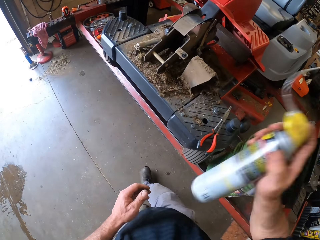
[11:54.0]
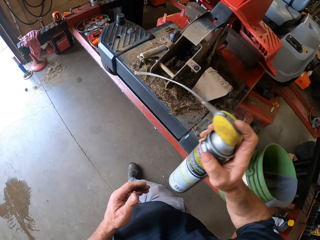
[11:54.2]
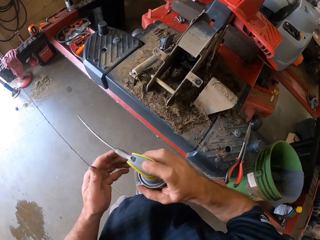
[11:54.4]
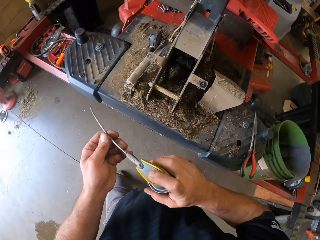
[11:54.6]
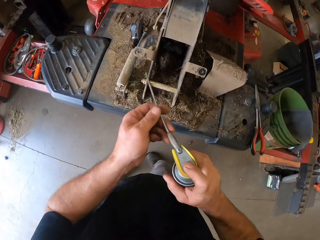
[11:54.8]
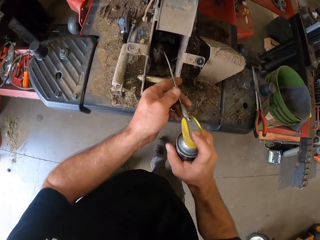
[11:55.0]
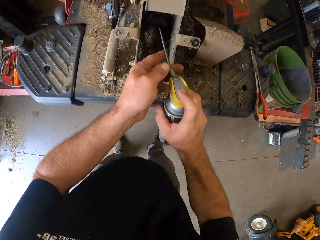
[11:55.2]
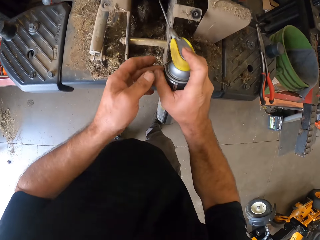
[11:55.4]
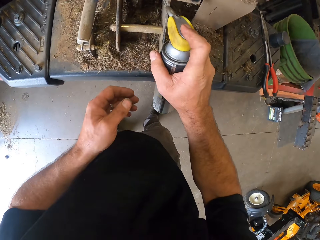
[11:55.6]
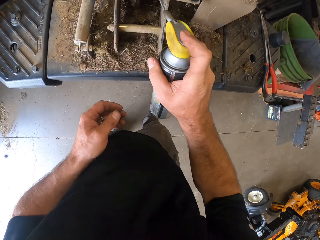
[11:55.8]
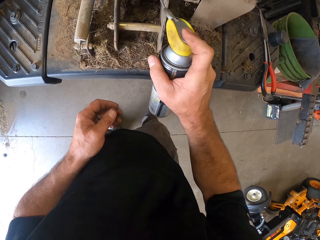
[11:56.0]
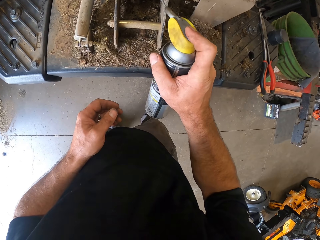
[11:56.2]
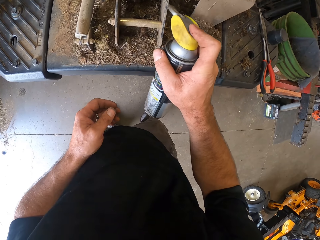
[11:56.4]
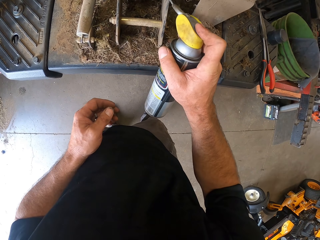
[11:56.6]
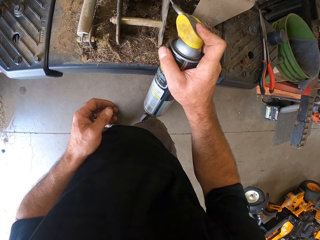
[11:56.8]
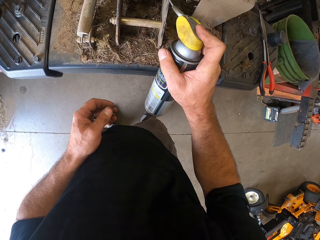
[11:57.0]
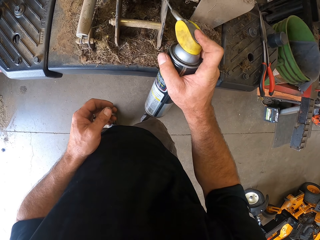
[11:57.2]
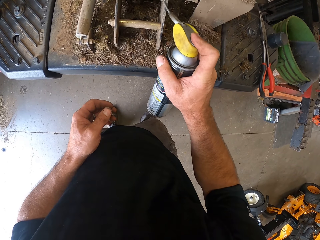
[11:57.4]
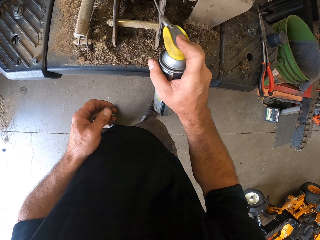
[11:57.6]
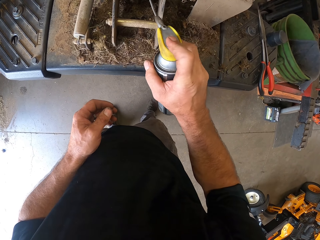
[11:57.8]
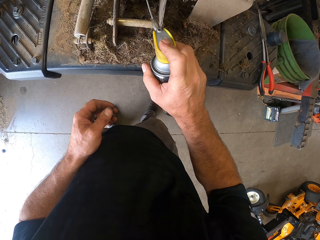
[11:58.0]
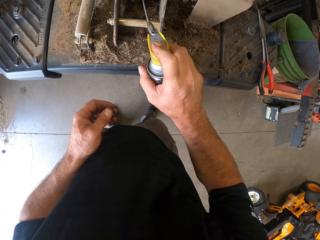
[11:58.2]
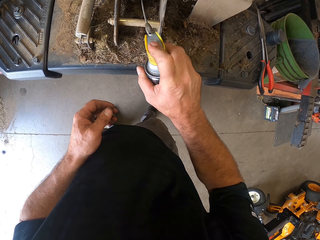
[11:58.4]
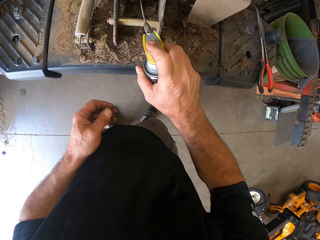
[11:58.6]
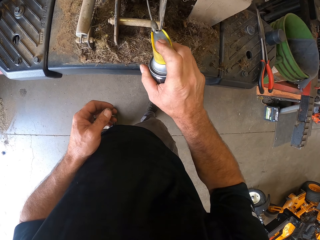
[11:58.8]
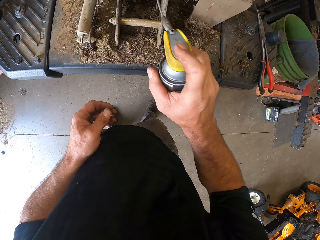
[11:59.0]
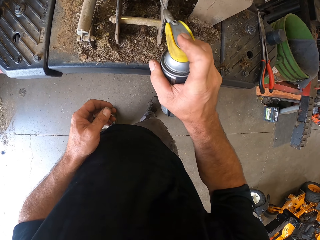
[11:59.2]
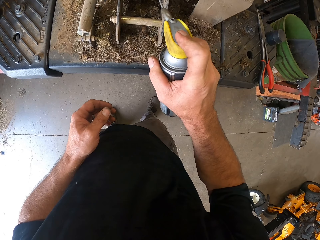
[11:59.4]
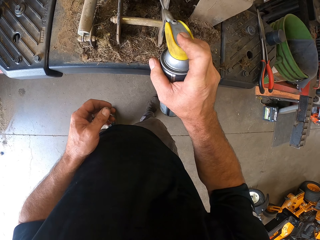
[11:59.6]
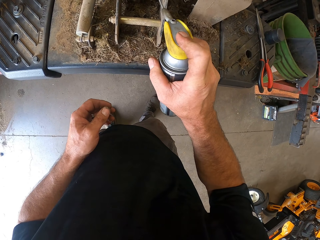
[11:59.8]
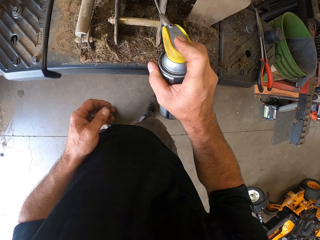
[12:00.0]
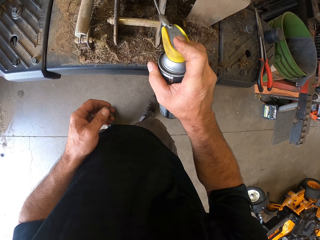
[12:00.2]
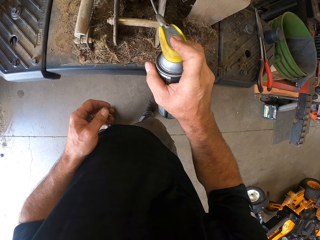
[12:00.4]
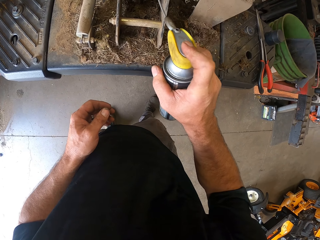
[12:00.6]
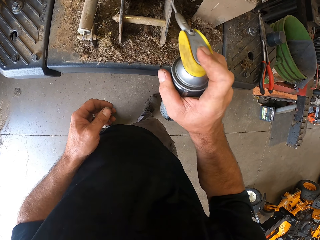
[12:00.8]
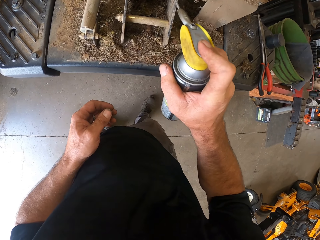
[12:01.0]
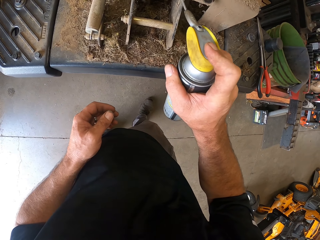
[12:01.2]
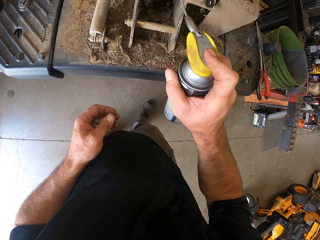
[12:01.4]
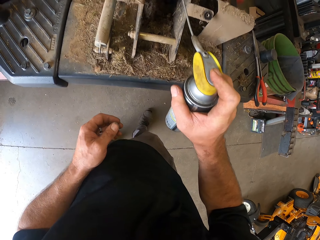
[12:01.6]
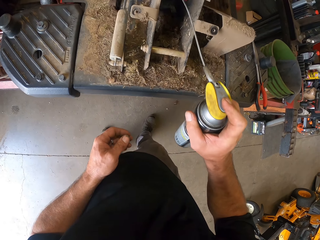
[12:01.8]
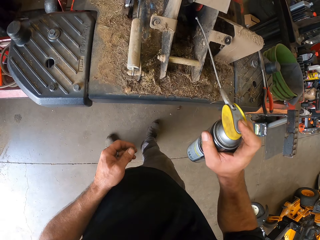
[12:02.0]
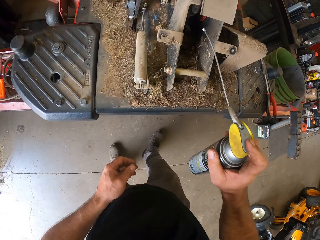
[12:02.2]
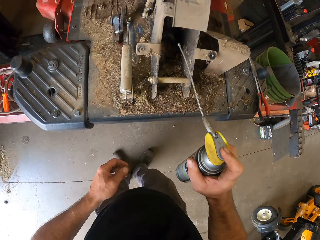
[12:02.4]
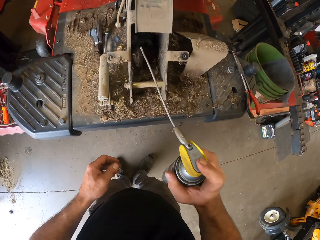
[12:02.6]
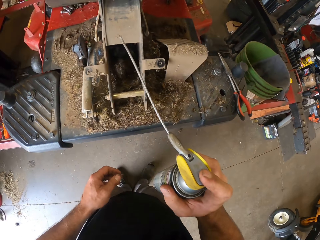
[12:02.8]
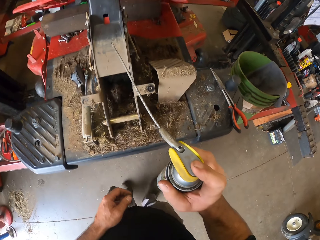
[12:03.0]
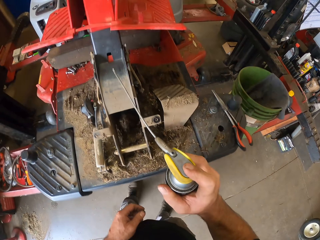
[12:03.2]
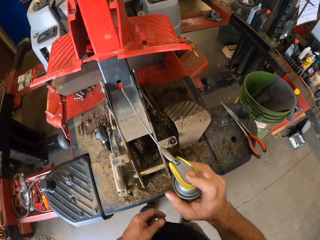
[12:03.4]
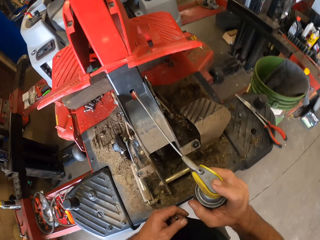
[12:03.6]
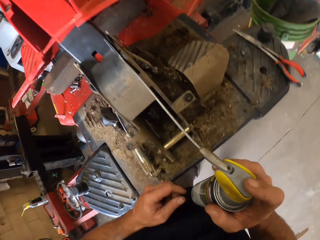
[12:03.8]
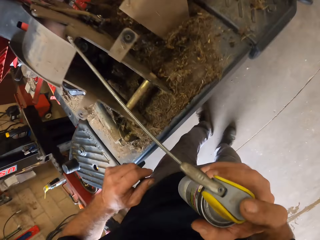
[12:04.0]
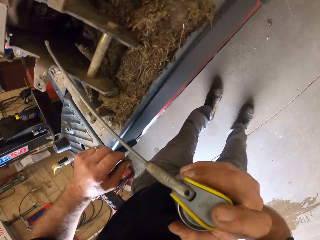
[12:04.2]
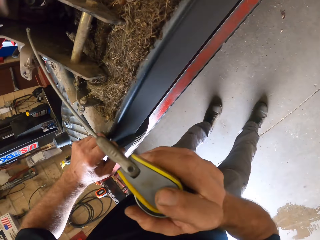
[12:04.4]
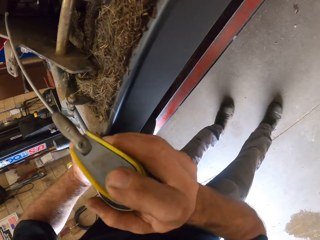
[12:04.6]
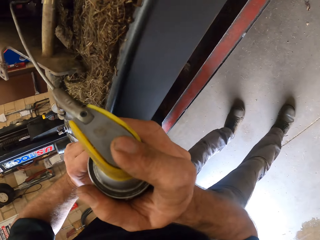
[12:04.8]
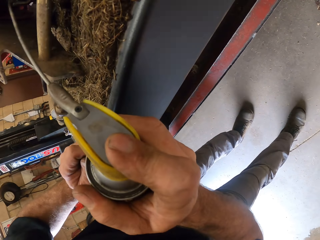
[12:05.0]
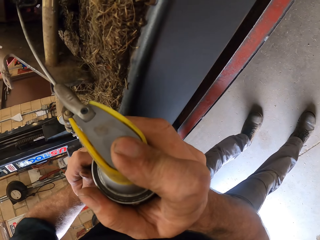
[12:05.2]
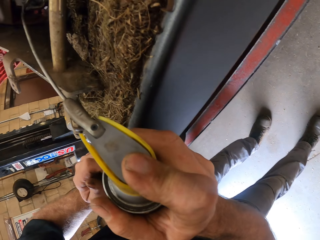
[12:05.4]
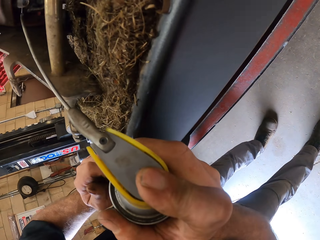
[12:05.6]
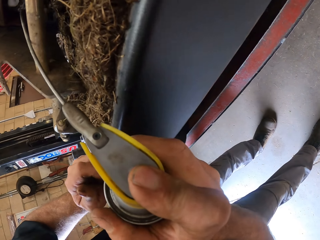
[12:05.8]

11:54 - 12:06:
The camera wearer holds the can with both his hands. He applies glue from the can on the machine or lawn mower.

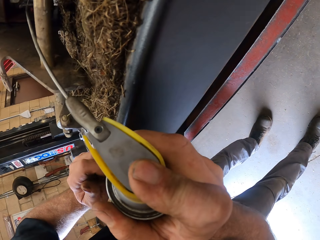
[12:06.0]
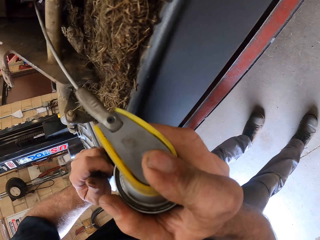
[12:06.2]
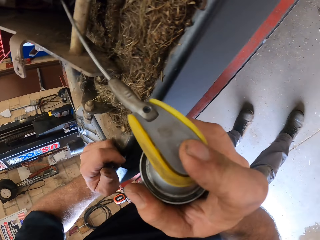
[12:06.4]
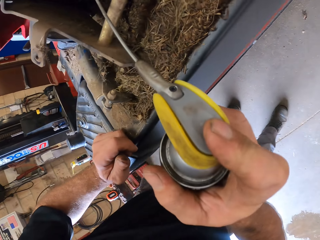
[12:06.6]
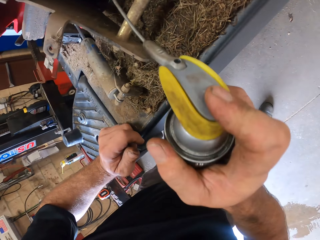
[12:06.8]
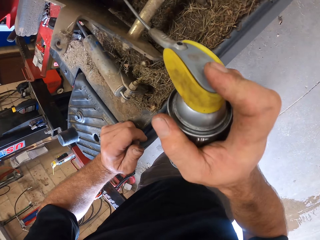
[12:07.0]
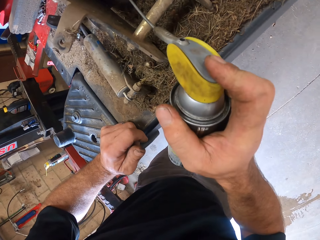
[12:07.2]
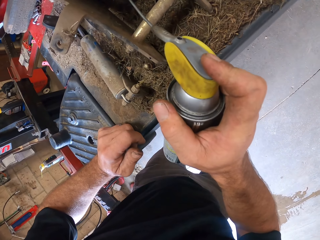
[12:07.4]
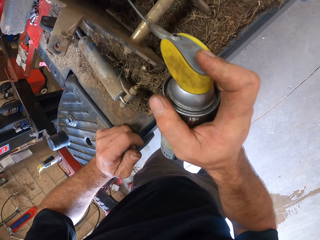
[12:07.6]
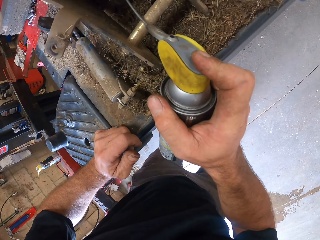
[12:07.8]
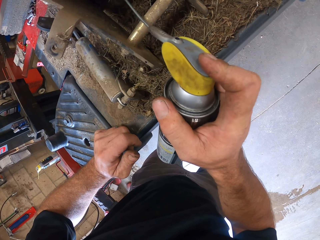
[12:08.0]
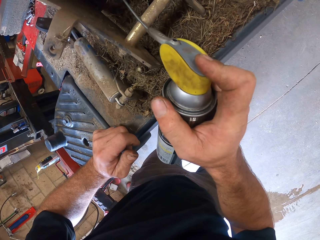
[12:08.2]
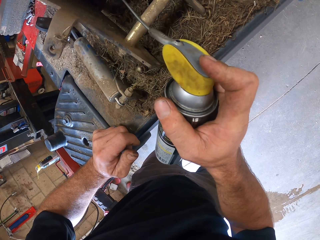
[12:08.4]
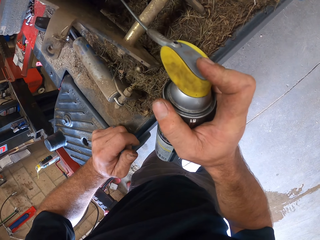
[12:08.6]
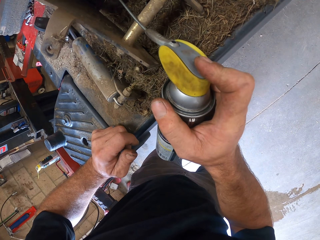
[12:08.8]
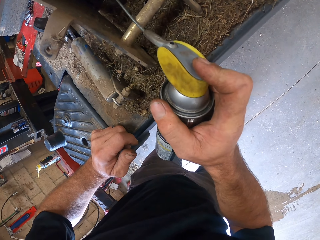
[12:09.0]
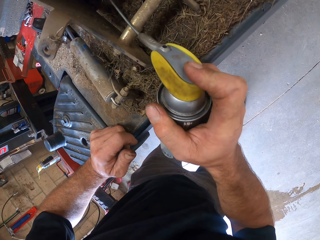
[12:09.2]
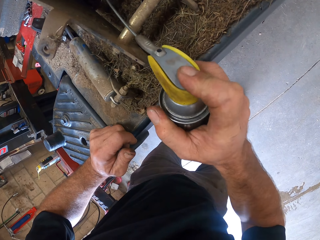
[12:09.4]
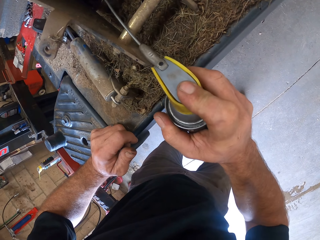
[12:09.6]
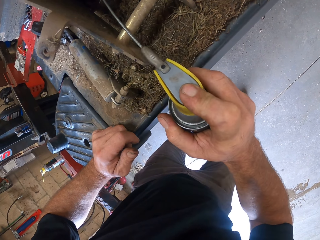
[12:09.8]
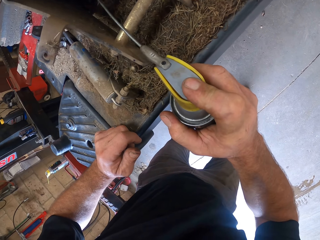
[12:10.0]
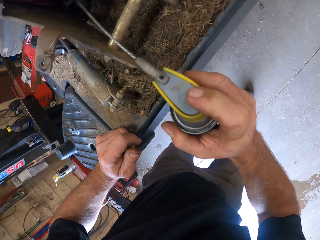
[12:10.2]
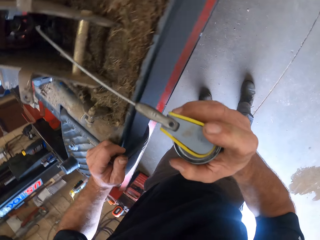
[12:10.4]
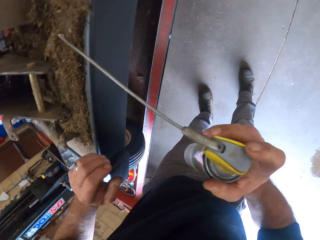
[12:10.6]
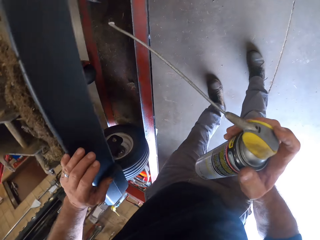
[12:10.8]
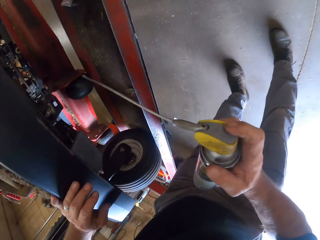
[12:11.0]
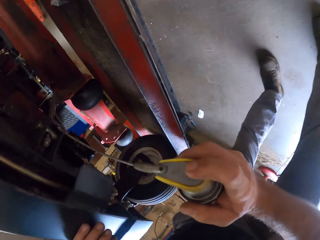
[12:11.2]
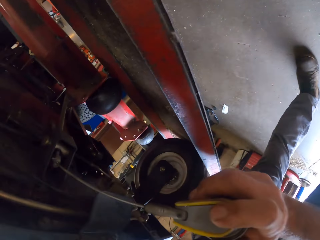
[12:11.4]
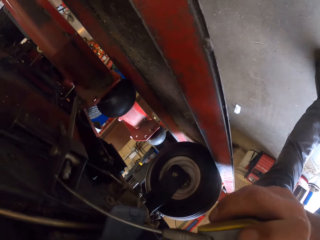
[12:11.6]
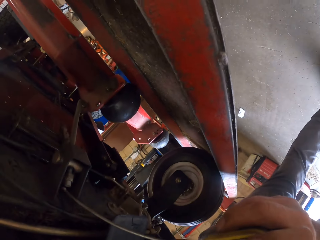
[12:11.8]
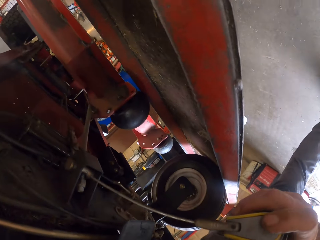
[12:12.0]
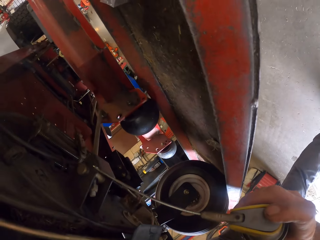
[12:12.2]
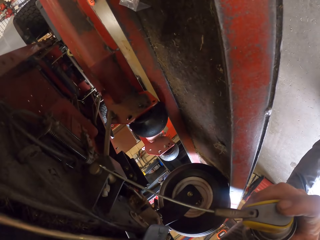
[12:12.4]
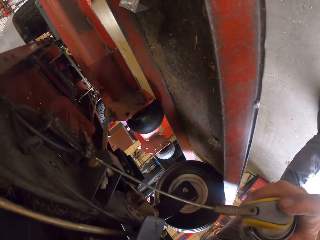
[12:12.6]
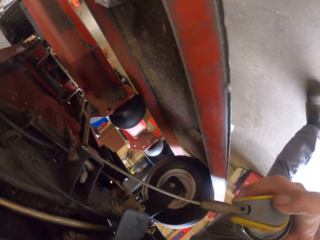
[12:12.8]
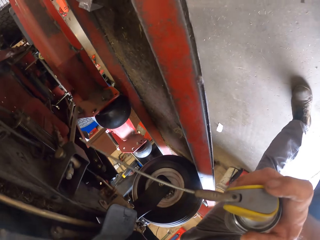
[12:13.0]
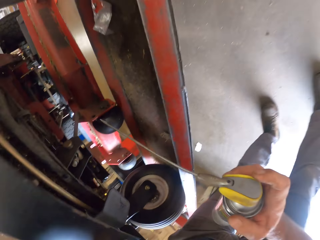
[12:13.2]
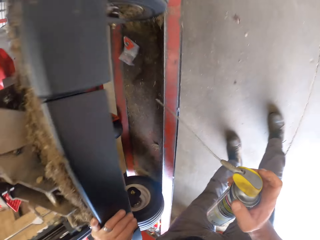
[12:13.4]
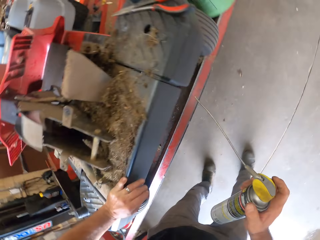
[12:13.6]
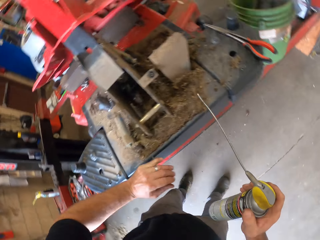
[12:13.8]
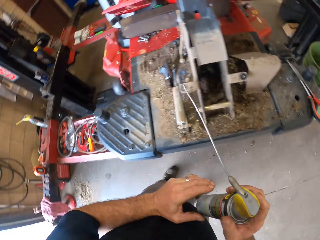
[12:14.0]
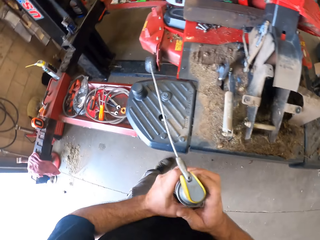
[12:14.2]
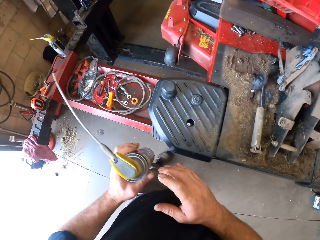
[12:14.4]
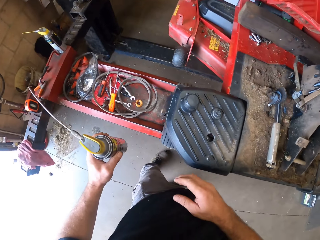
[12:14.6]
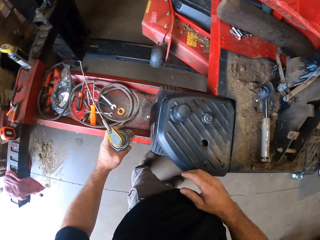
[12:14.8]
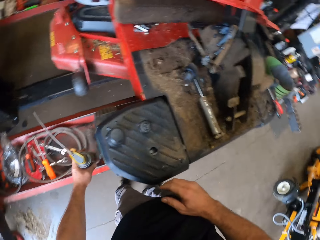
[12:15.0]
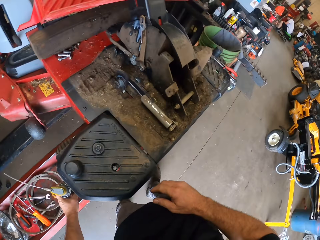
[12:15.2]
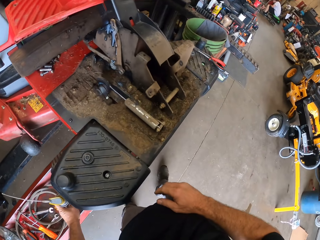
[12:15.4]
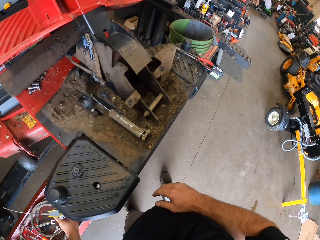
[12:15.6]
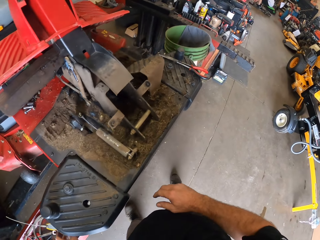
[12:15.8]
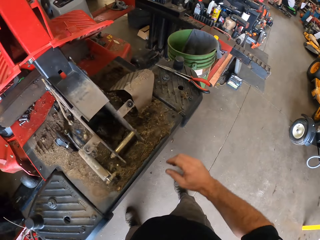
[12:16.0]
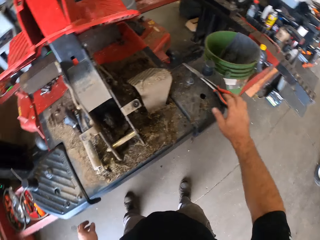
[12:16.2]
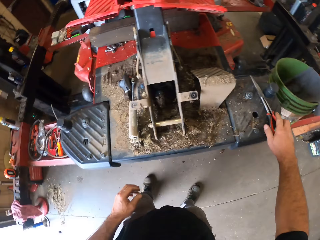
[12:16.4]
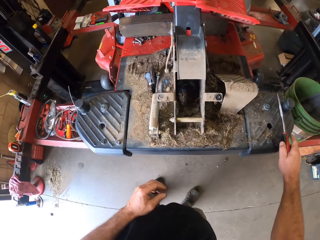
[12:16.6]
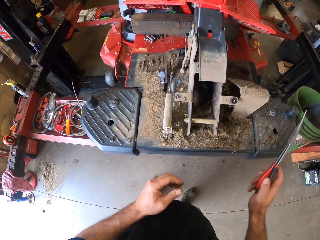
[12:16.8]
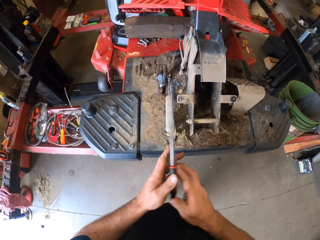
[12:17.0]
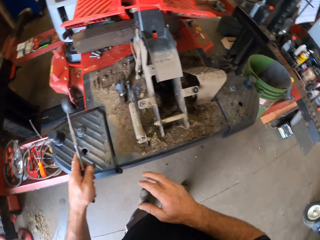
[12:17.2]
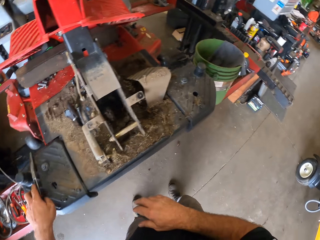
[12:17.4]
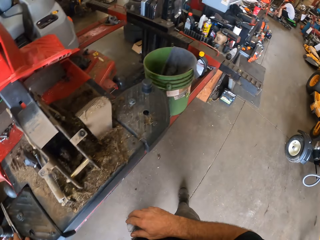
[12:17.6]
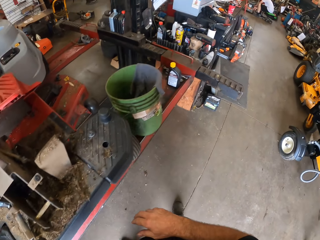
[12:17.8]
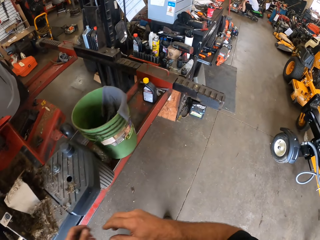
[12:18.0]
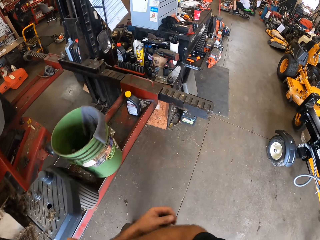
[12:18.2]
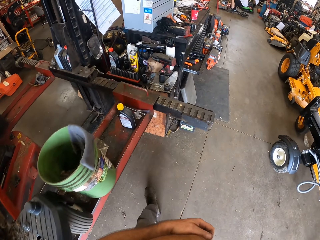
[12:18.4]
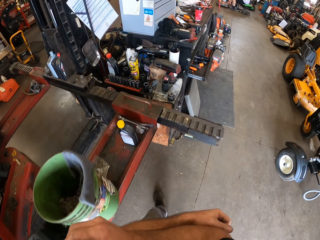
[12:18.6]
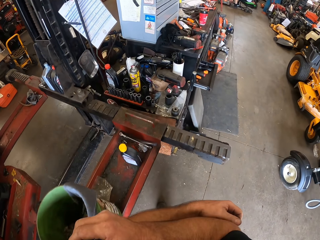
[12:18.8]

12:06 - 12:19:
The camera wearer applies glue from the can under the machine. He holds the can with both his hands. He places the can on the workbench. He picks up the pair of shears from the workbench with his right hand, passes the shears from his right hand to his left hand, and places the shears on the workbench.
